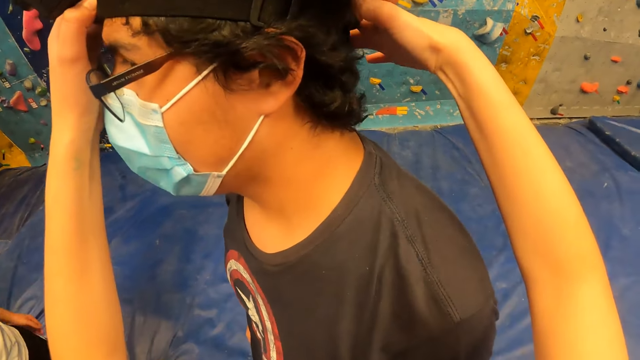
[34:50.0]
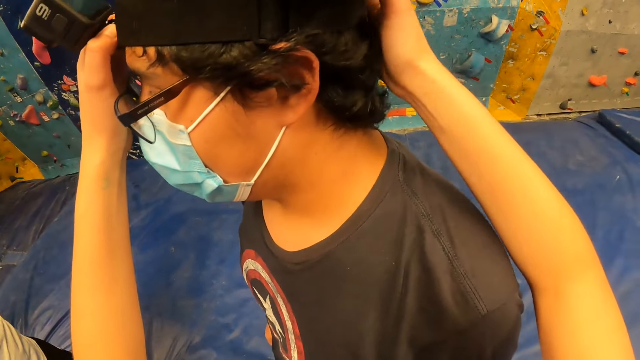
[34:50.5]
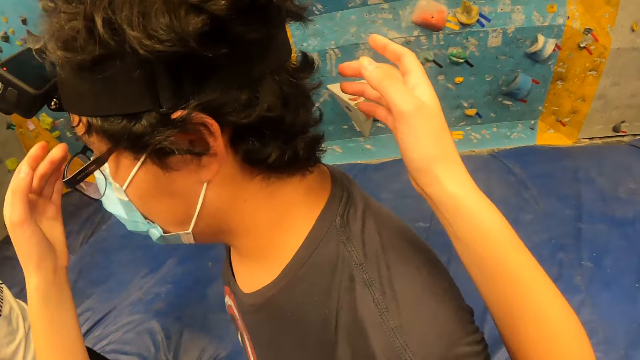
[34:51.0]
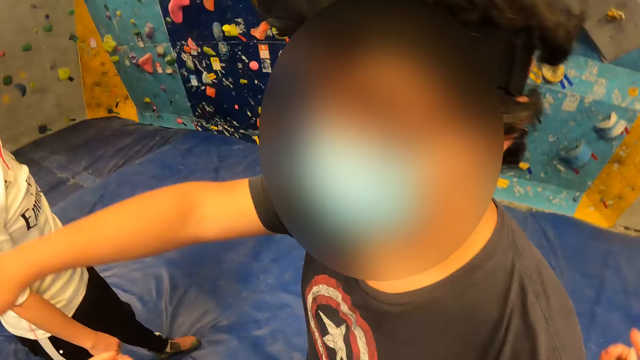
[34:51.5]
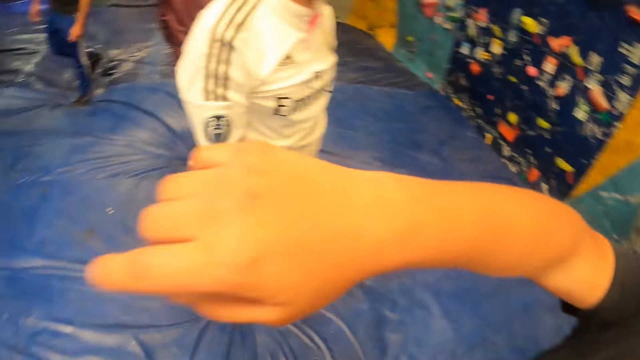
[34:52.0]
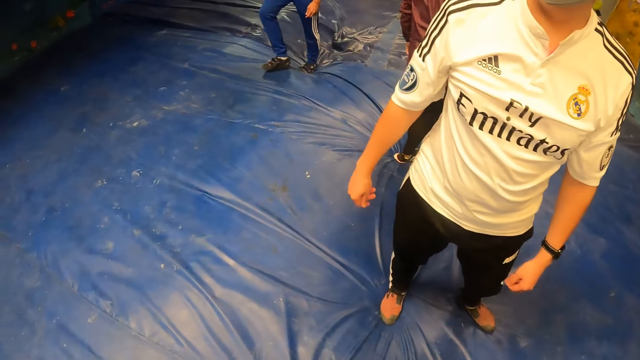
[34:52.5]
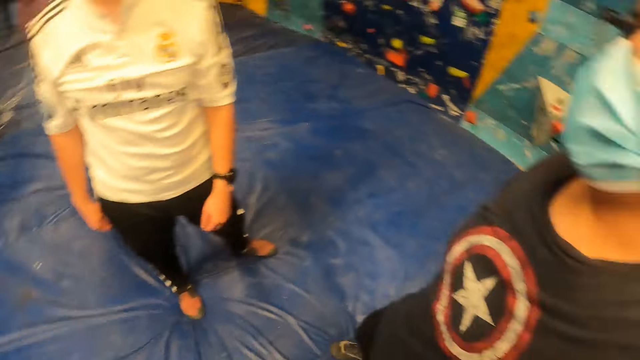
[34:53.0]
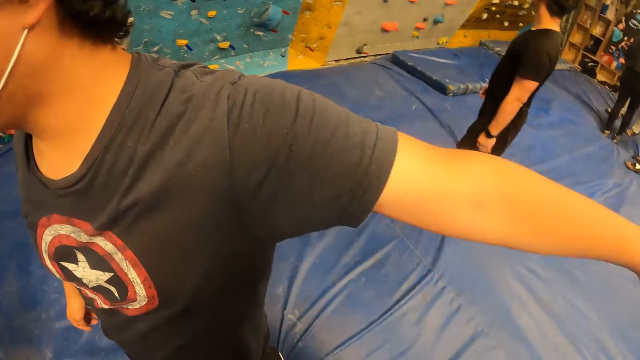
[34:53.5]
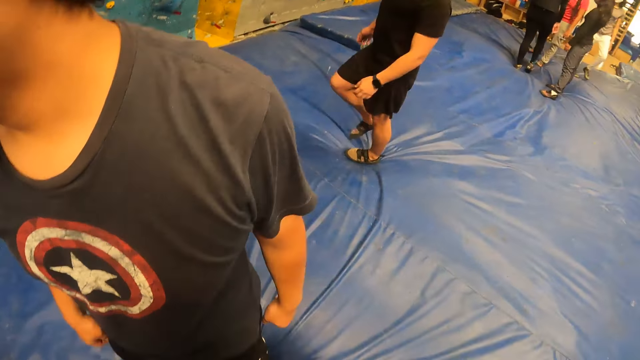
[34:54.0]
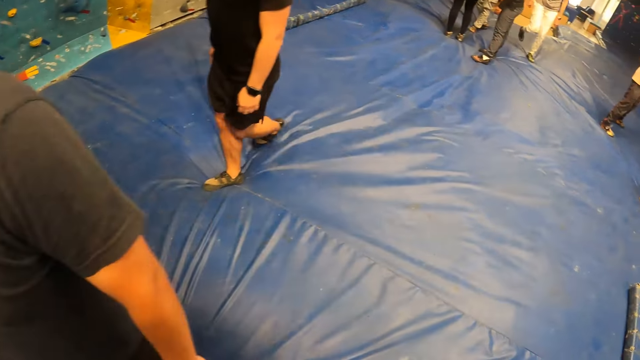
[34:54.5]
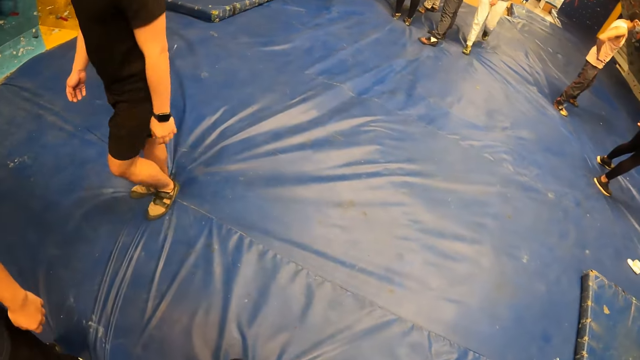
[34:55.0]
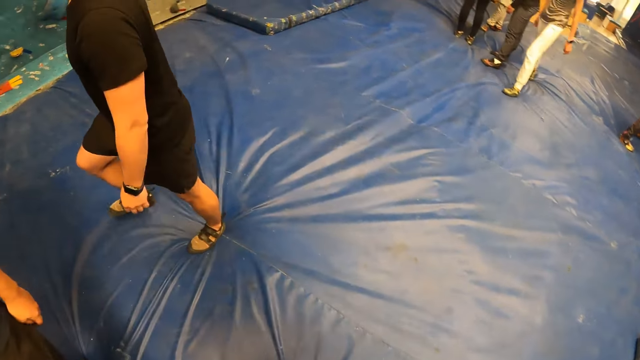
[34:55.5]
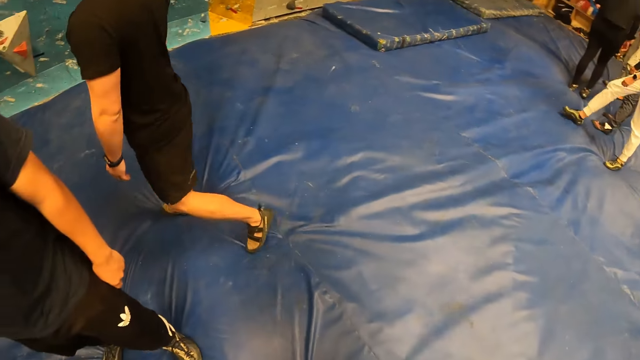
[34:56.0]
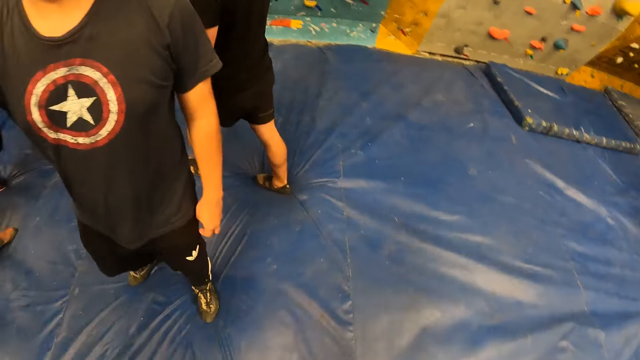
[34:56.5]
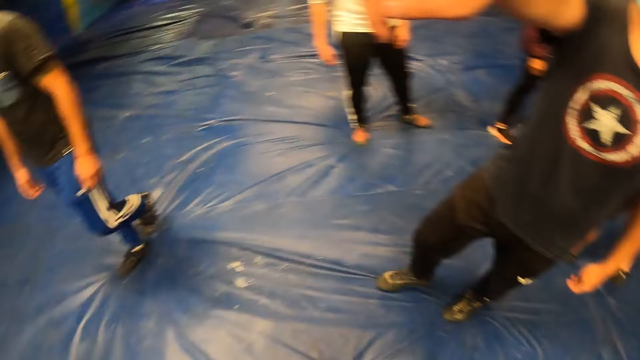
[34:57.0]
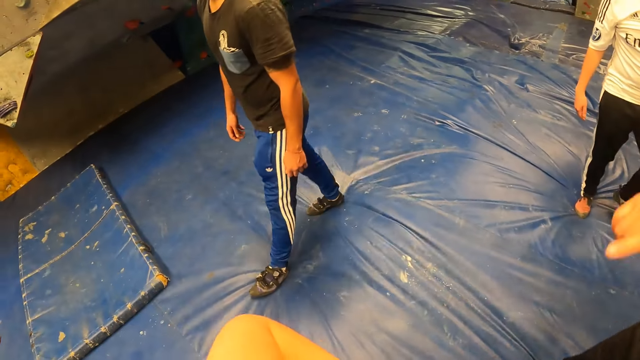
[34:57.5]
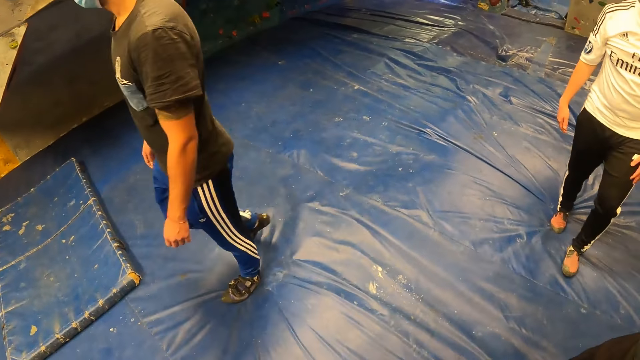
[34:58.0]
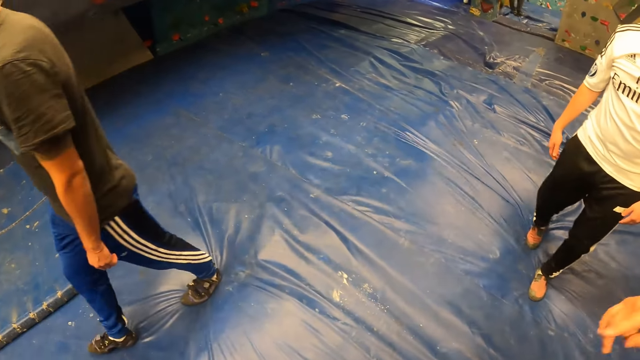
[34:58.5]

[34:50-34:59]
The camera wearer removes his right hand from the camera head strap on the man's head. He removes his left hand from the camera head strap on the man's head. He looks around the climbing wall game.

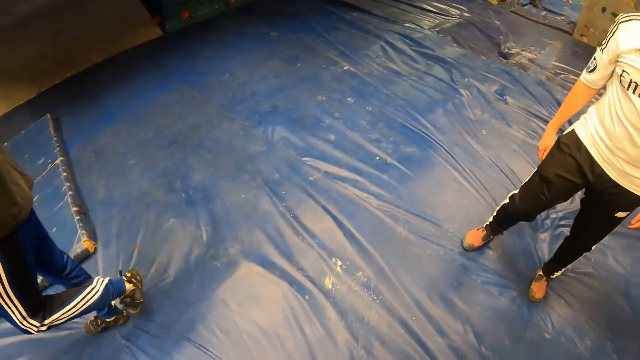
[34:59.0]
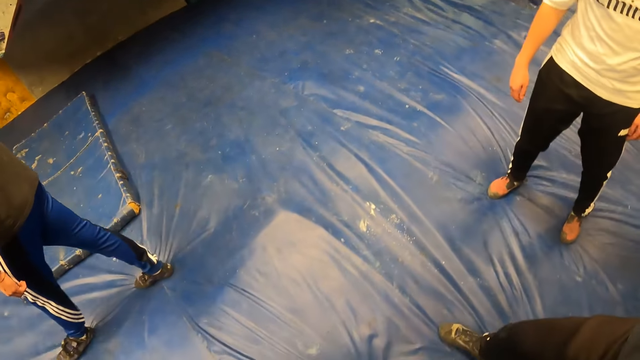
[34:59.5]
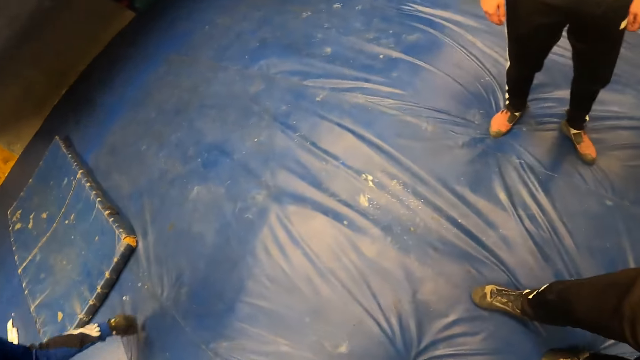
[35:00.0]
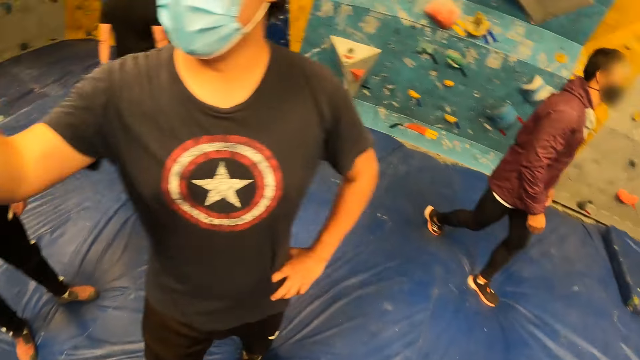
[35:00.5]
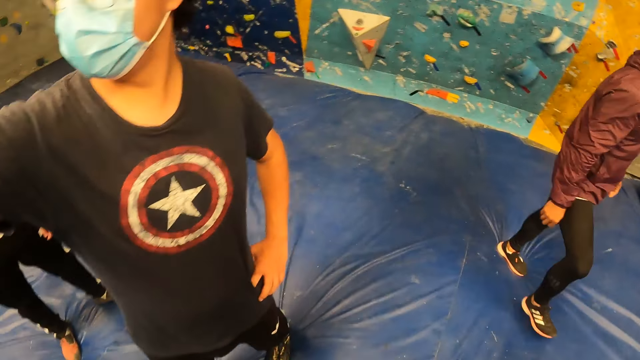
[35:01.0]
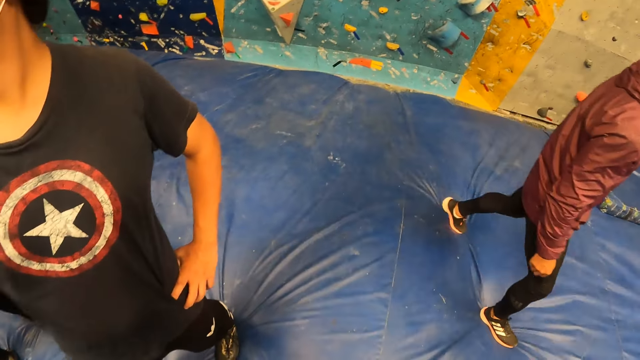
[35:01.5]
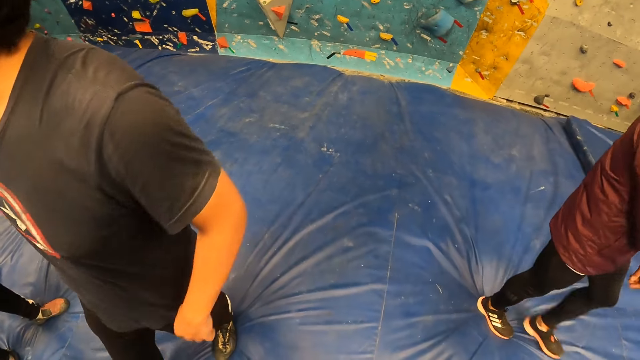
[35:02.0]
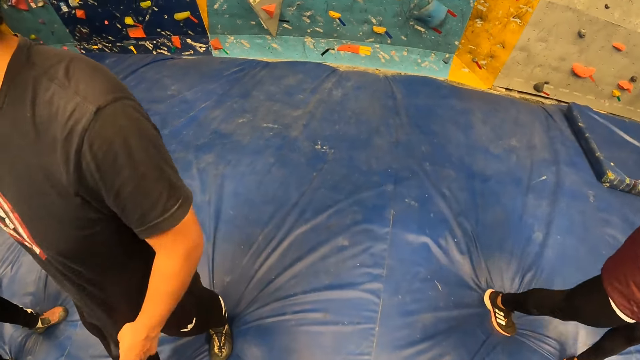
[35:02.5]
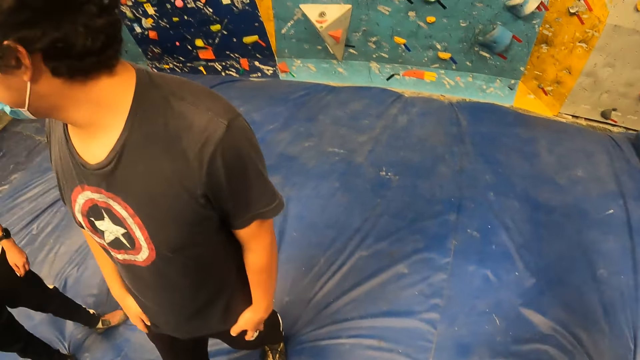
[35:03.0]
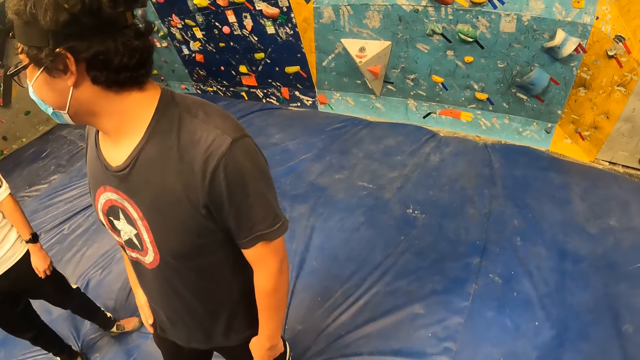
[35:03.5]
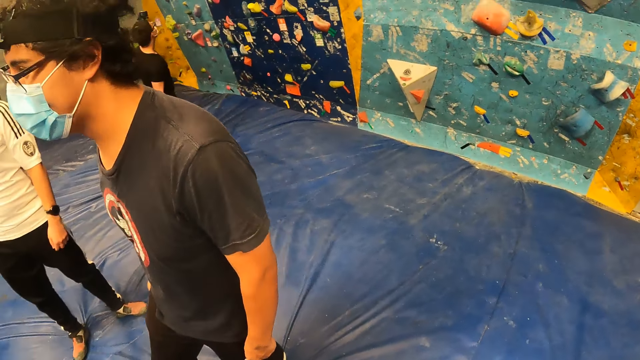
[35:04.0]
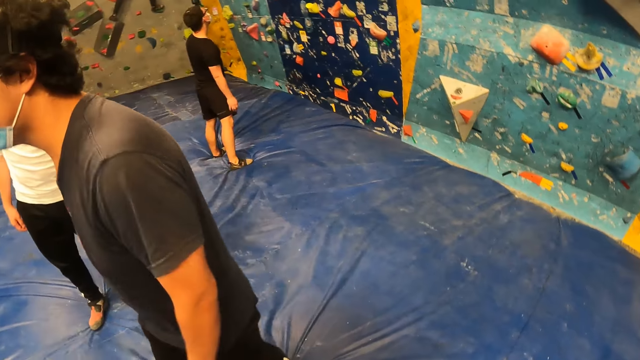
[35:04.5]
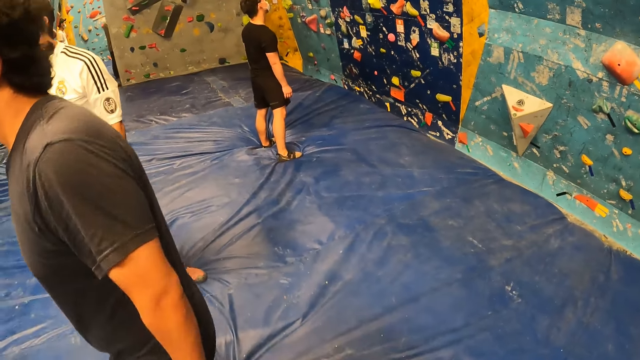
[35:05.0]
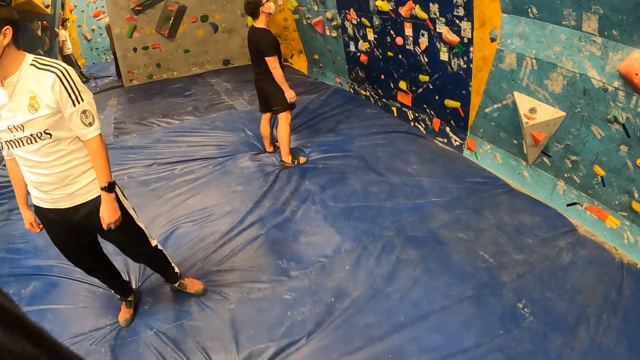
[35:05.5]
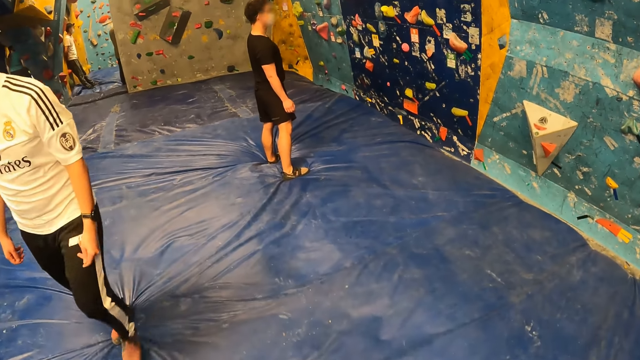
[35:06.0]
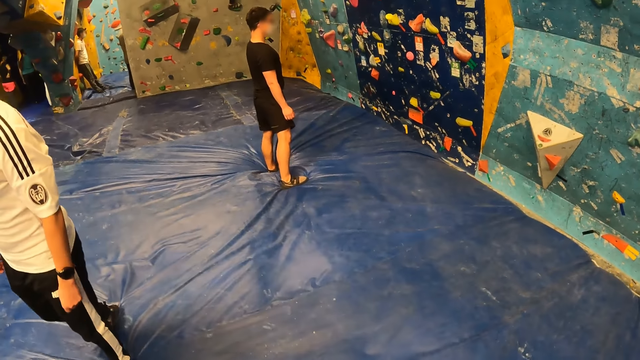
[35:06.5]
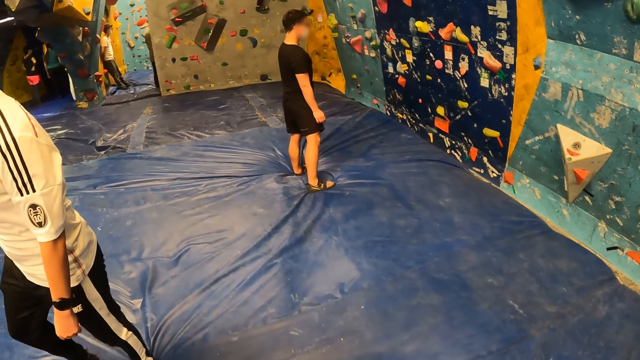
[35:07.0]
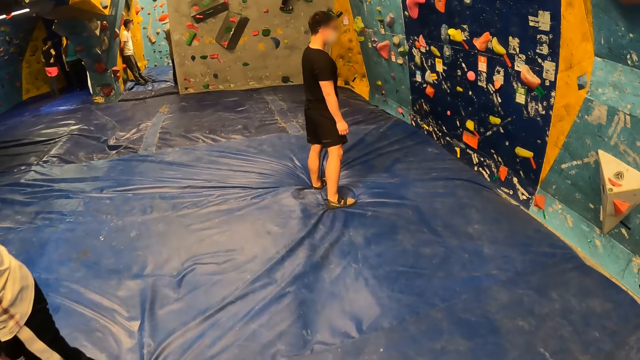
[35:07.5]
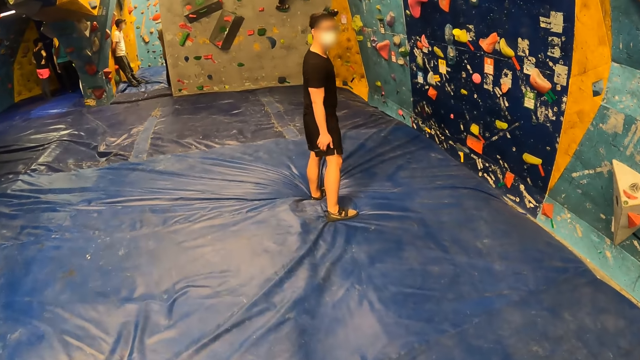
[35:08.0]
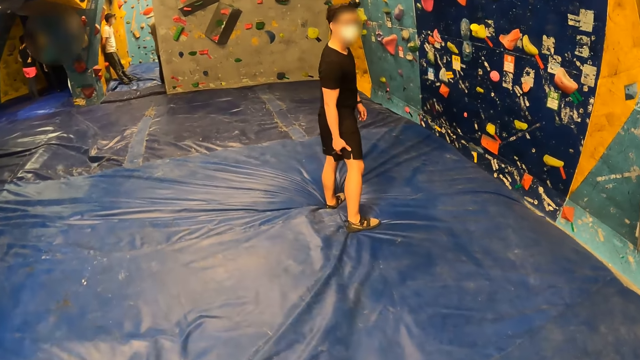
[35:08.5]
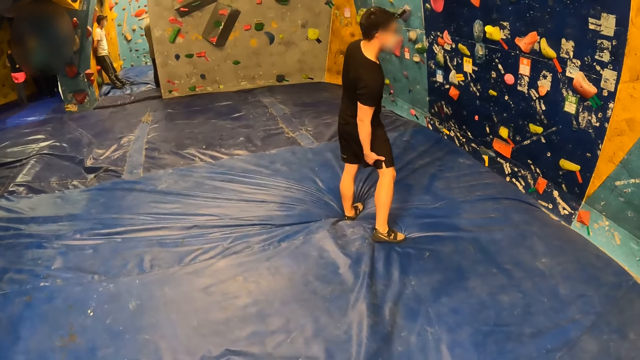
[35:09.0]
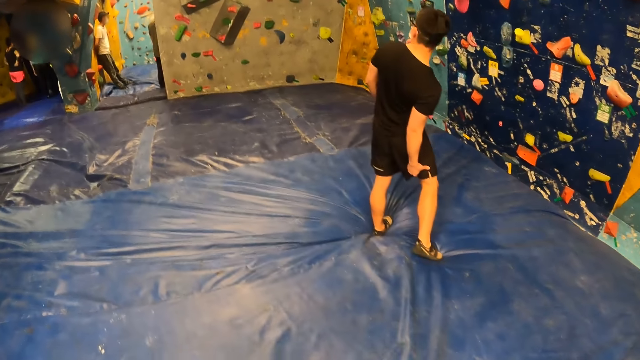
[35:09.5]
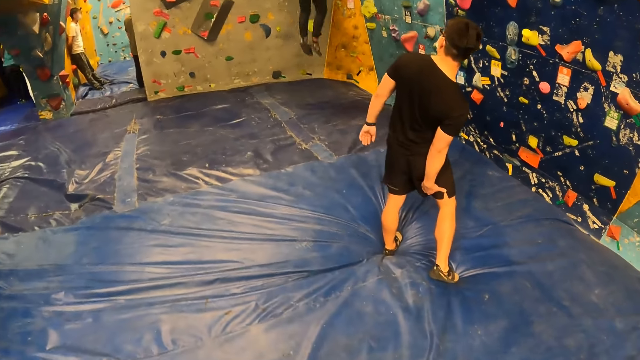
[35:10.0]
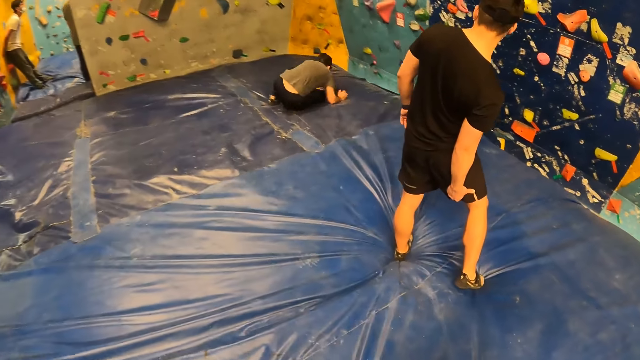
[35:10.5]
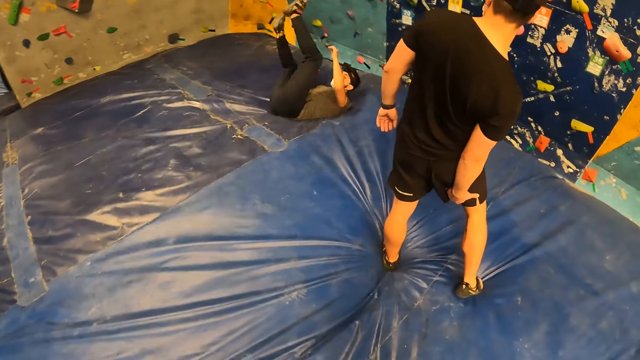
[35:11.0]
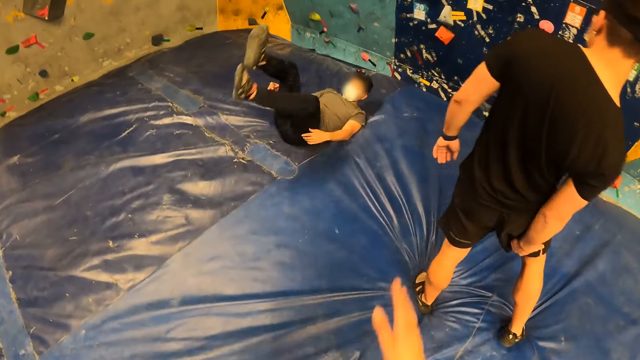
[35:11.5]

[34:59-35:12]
The man removes his left hand from his waist, adjusts his T-shirt with his left hand, places his left hand on his left leg, places his right hand on his right leg, removes his right hand from his right leg, and removes his left hand from his left leg. The camera wearer walks towards another man. The other man jumps on the exercise bed from a wall. The man rolls on the exercise bed.
